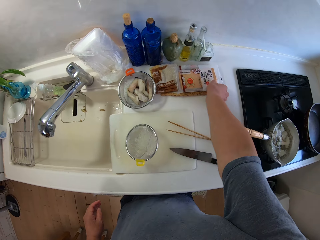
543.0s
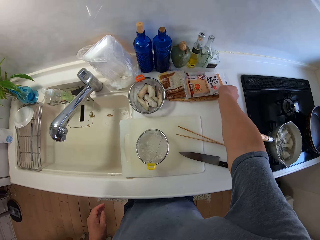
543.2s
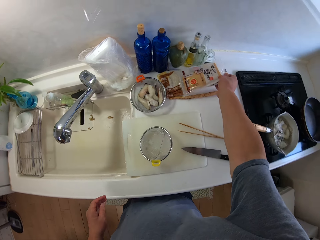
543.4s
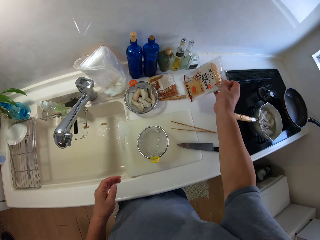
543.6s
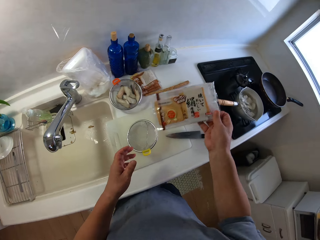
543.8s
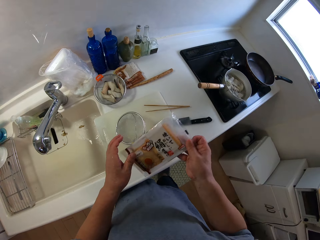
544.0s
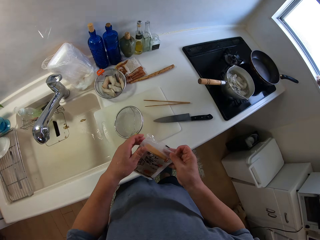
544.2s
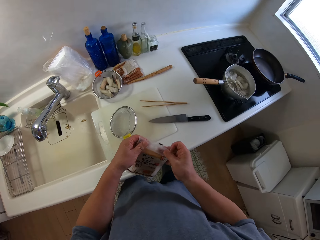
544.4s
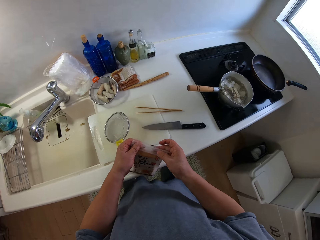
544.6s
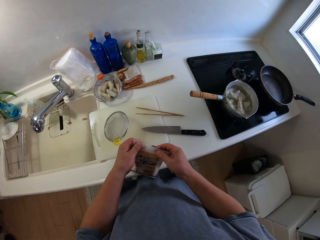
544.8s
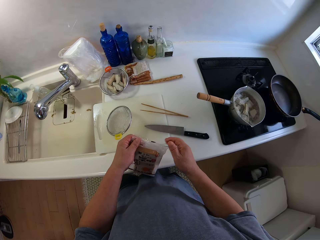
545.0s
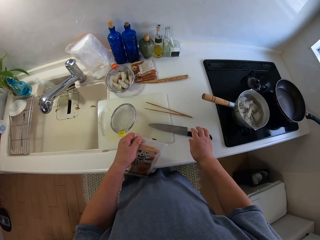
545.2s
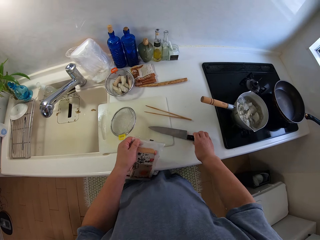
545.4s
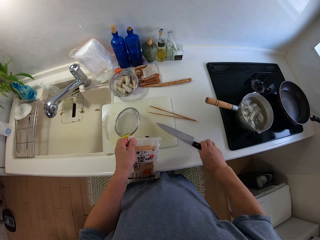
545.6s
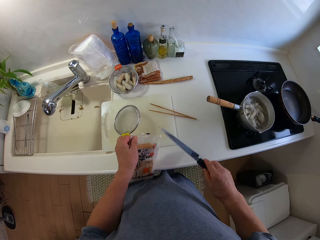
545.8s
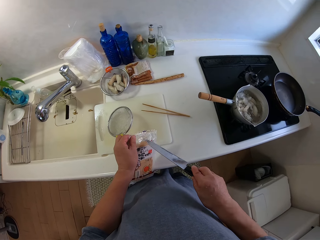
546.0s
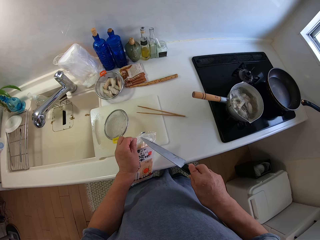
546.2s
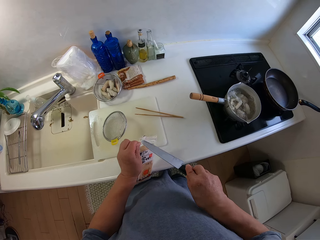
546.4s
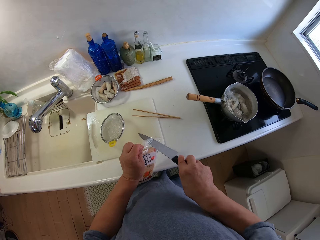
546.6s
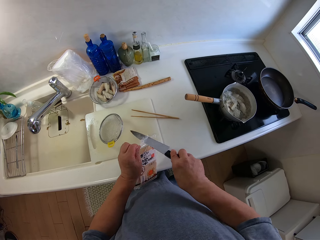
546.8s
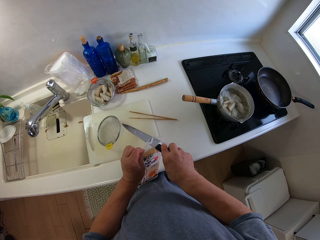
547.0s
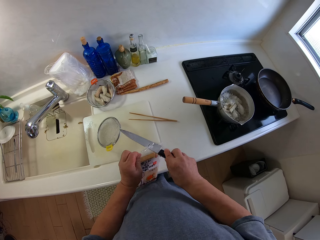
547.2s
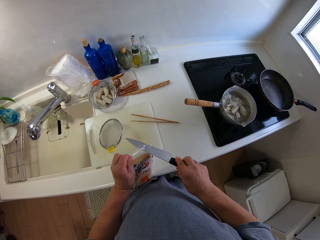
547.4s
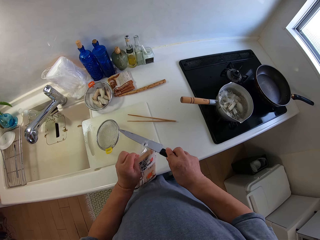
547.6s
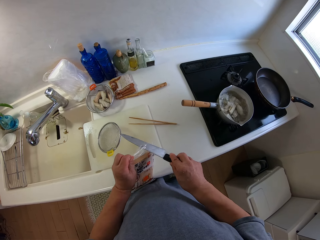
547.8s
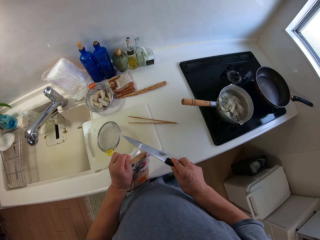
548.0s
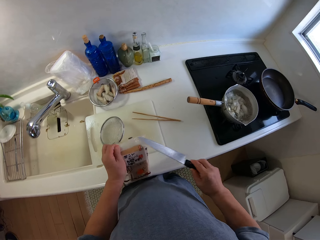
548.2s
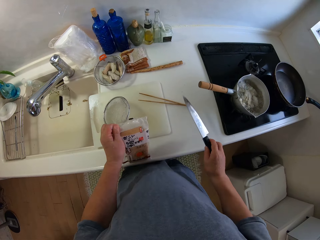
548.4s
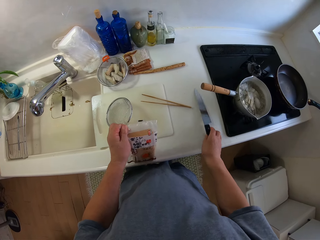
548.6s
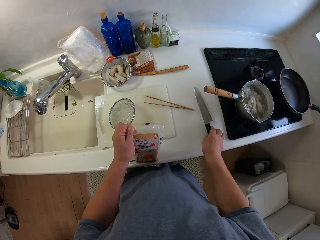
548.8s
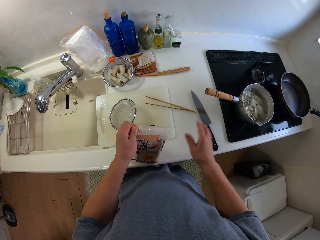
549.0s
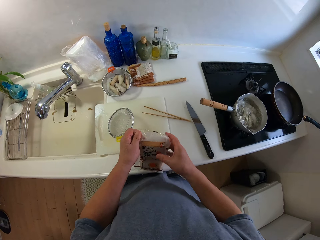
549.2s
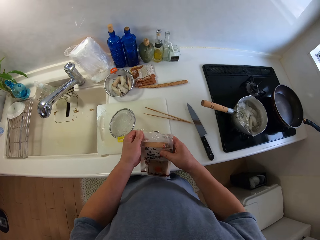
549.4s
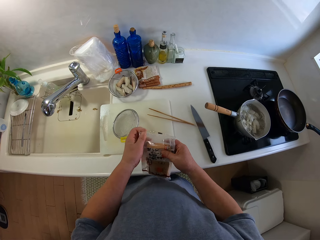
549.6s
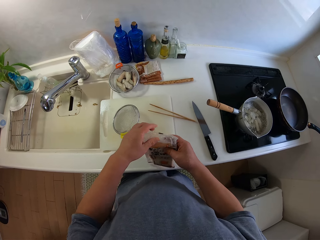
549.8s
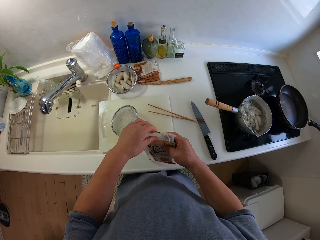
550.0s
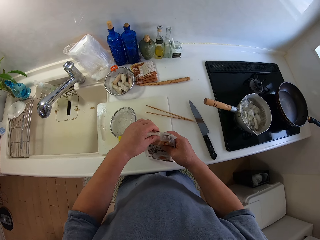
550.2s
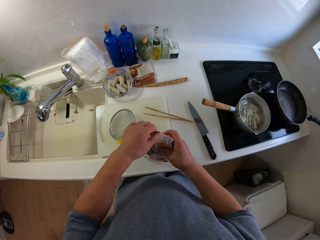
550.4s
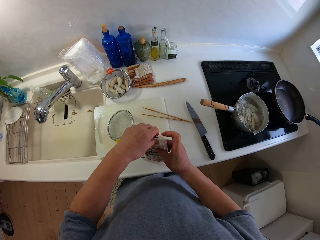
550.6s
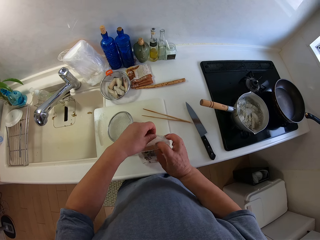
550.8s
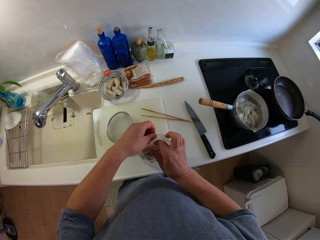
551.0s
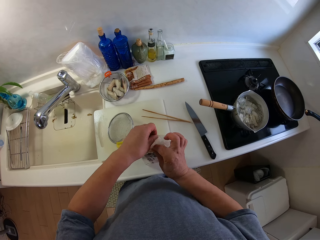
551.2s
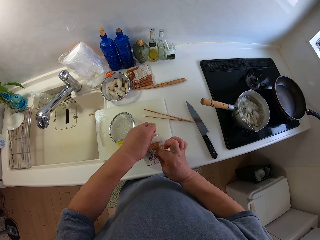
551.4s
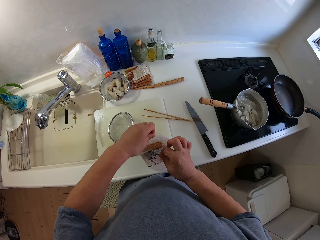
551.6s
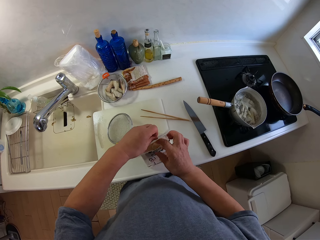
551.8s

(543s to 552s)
The camera wearer opens something. They pick up a pack. They open the pack.

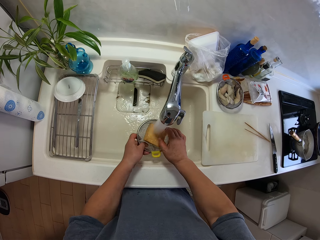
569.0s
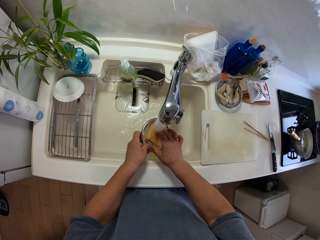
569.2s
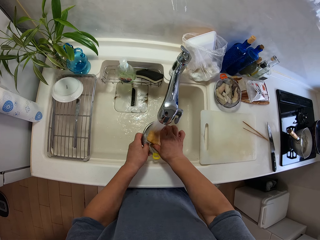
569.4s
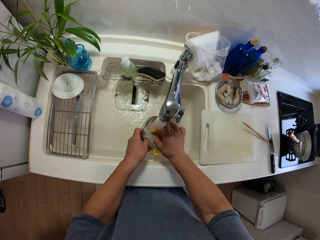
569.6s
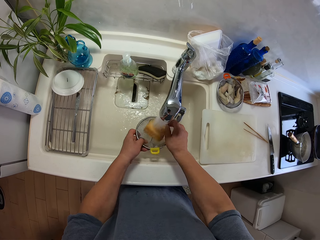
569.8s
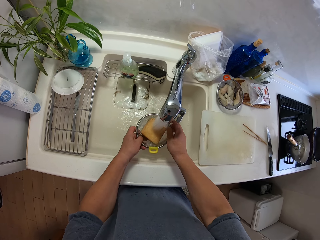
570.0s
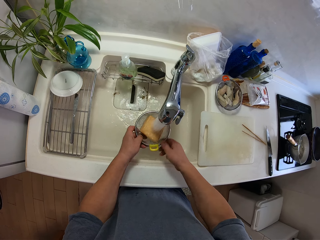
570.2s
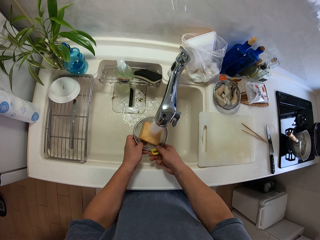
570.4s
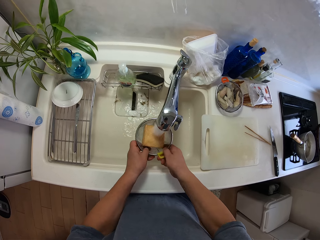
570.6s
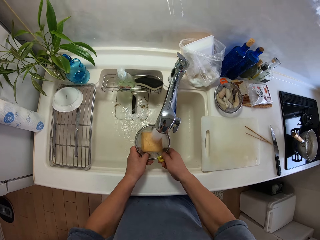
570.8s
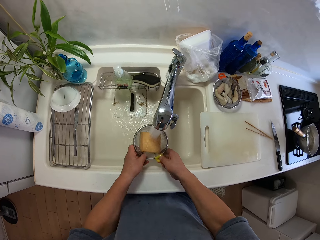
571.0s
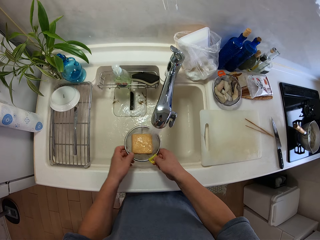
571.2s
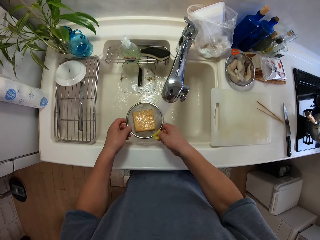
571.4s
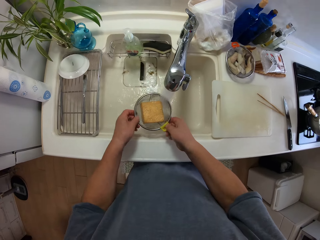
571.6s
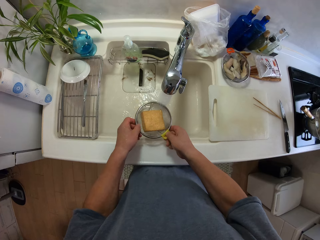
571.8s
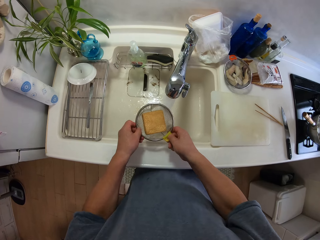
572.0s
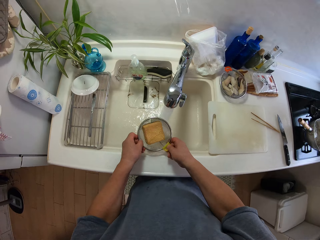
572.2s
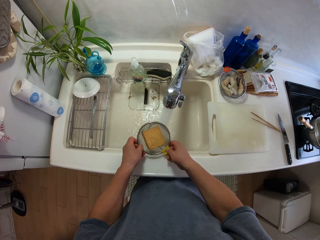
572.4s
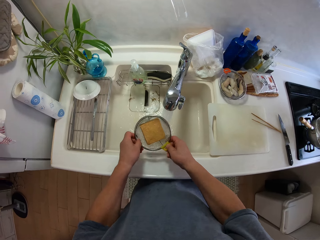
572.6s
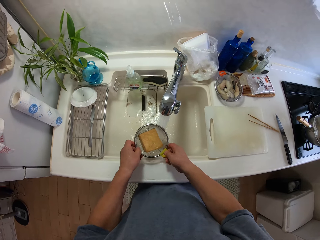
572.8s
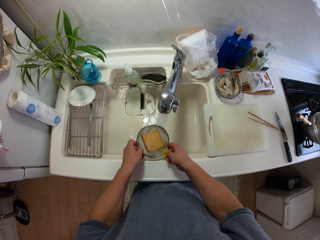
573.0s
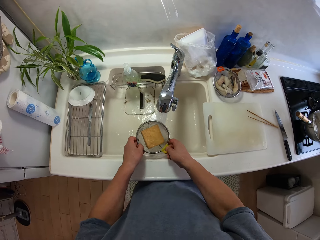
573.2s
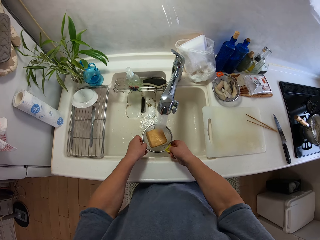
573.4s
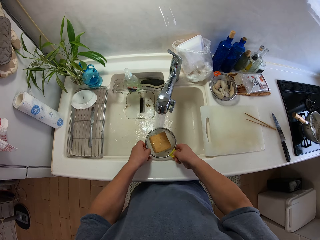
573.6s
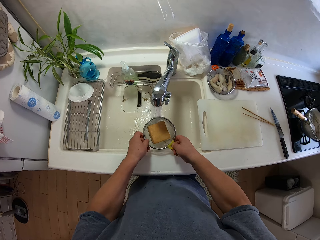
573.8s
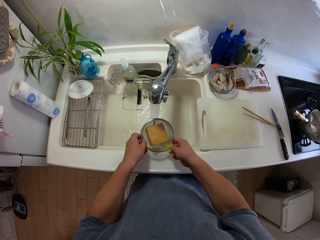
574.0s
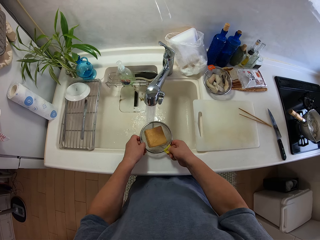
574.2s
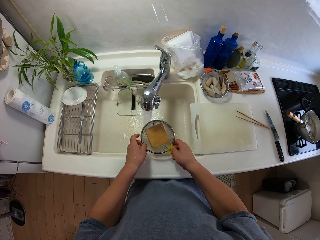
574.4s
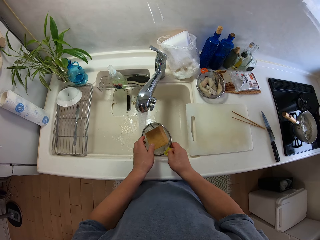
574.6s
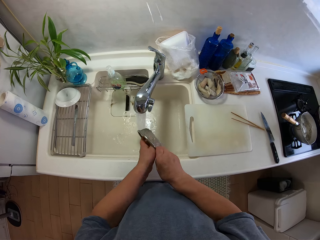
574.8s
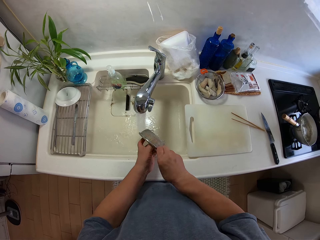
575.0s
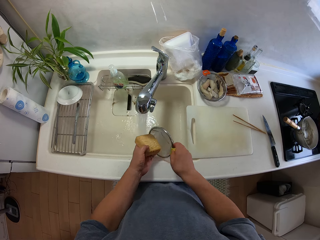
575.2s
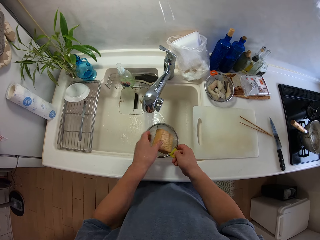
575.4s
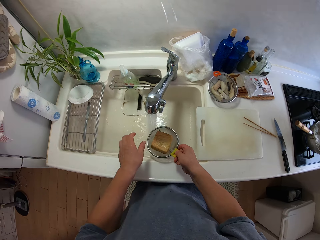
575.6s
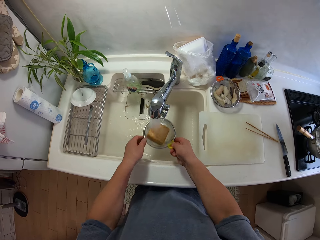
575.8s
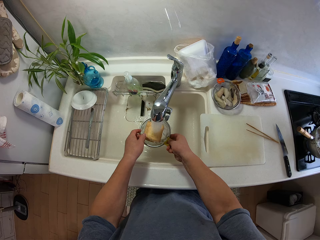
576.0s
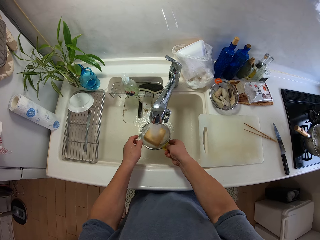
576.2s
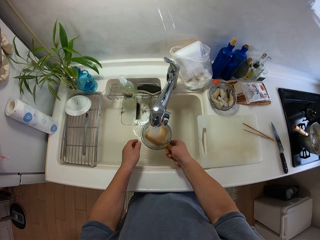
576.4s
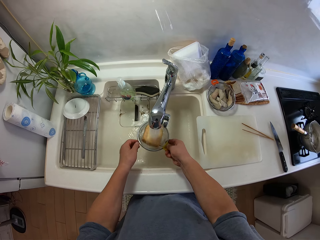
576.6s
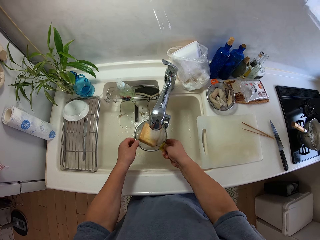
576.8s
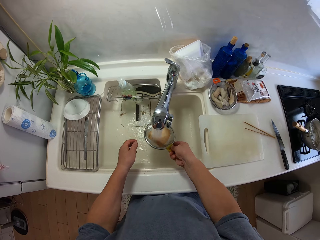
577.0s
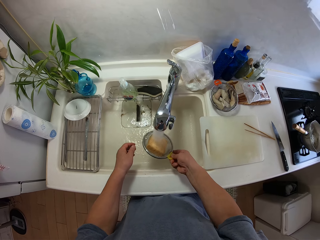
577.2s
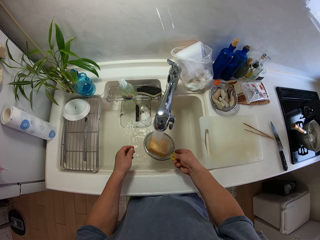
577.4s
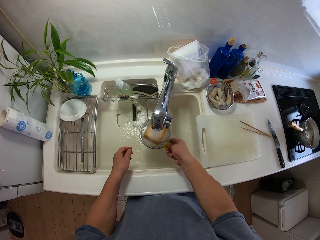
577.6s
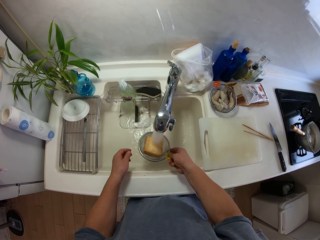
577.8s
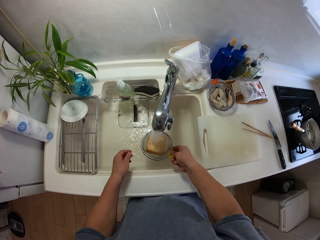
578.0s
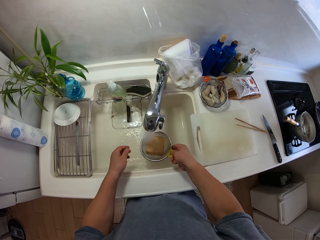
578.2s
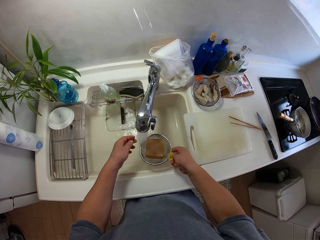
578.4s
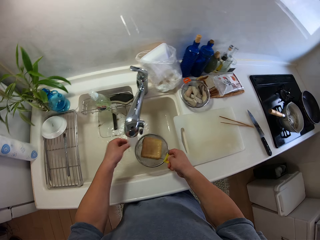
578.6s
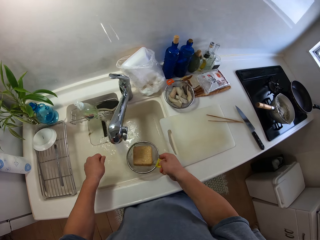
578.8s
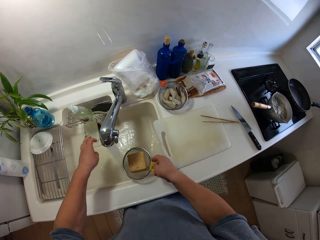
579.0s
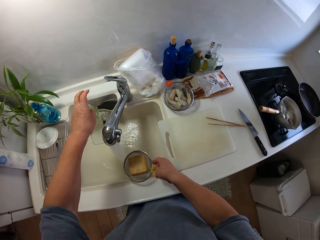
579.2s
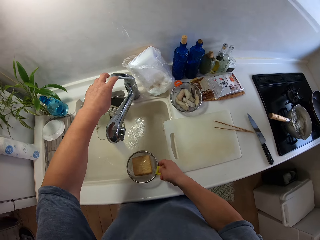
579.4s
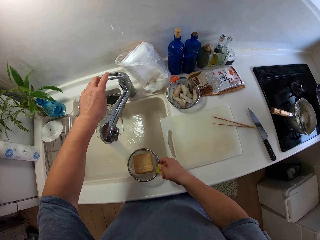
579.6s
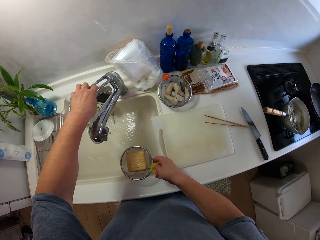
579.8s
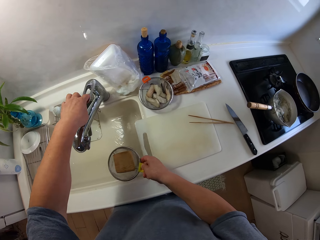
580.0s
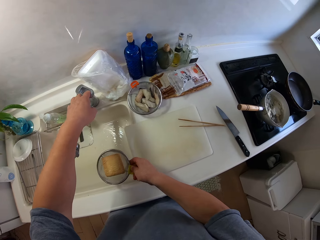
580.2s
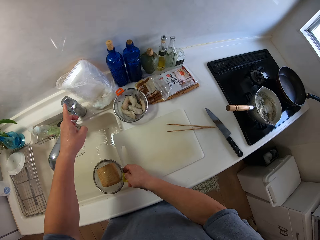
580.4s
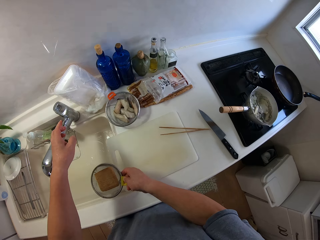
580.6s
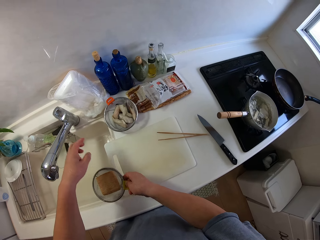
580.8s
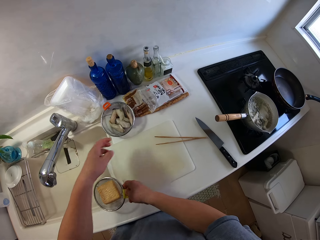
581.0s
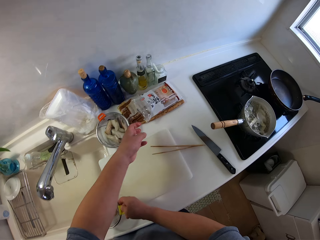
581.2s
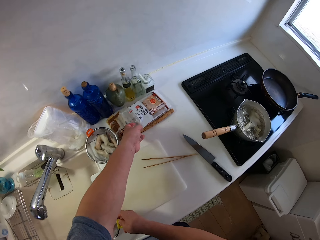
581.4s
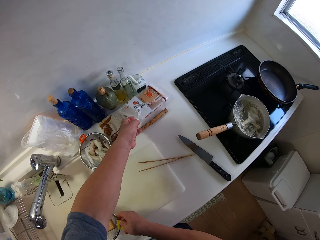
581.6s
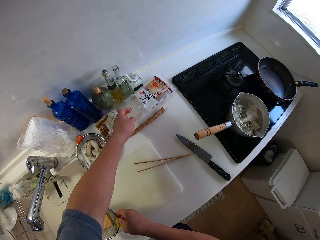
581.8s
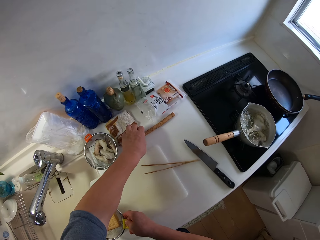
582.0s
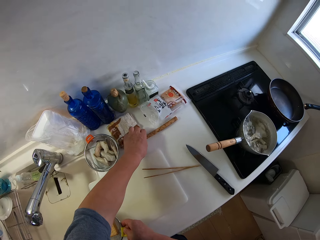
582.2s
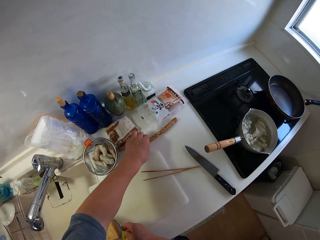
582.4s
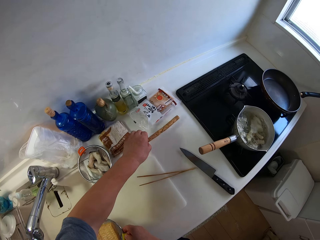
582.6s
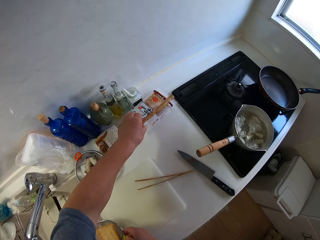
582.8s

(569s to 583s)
The camera wearer sieves food. They shake the sieve. They turn something upside down. They wash something. They close the water tap. They move the sealed package bag.
